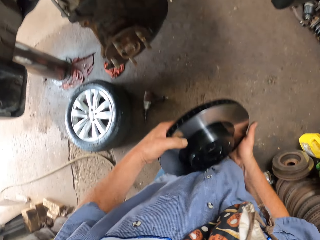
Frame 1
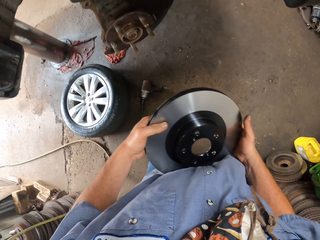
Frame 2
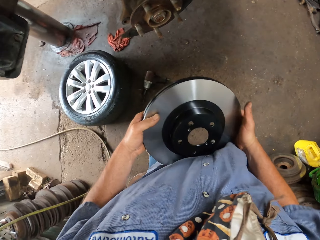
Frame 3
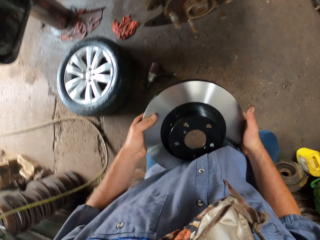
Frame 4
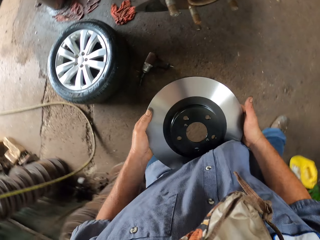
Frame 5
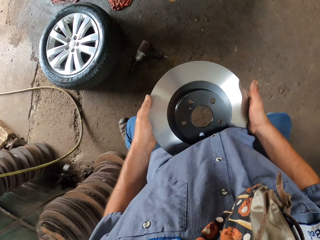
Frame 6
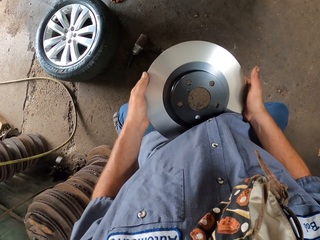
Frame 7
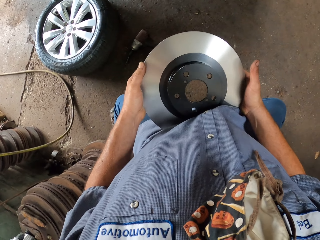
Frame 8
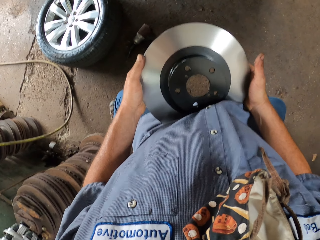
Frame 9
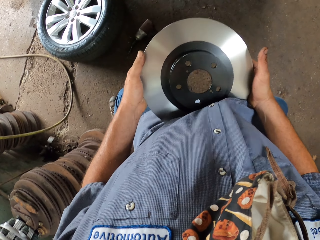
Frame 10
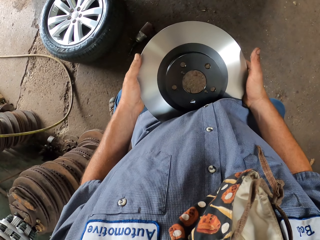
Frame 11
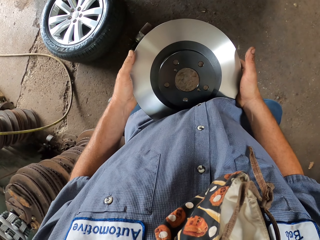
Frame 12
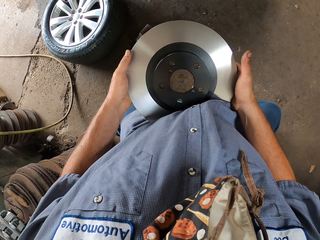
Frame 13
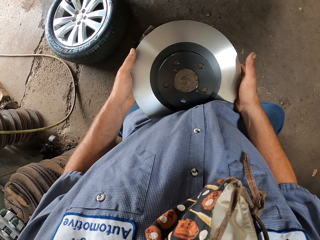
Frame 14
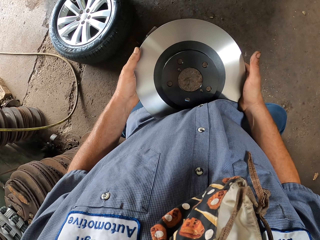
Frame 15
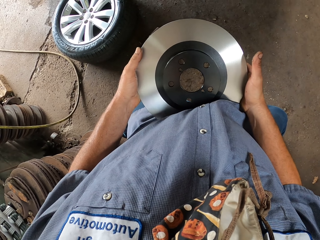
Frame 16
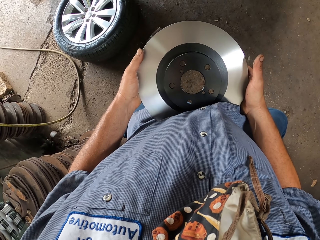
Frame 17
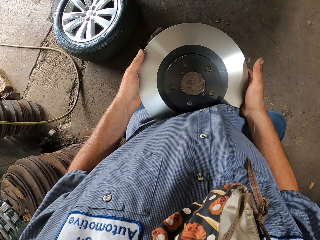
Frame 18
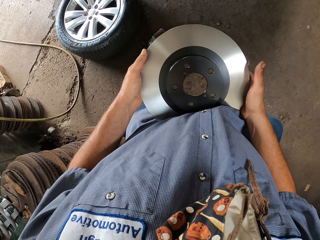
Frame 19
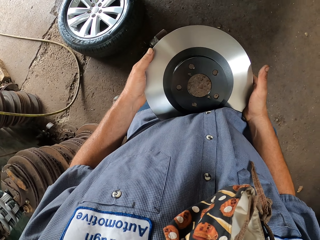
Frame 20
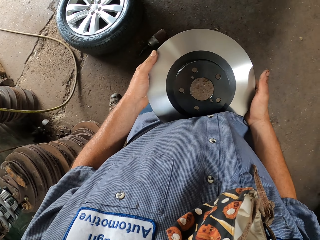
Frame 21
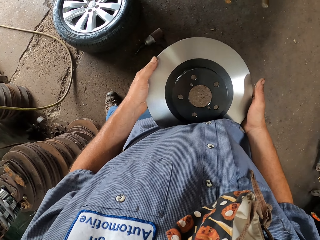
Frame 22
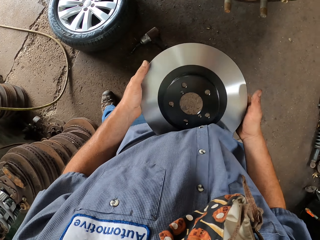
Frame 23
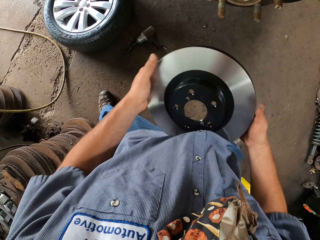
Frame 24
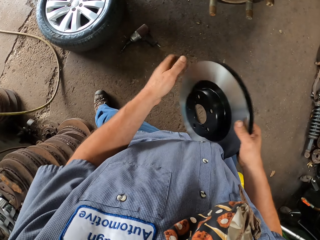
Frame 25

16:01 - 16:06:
The camera wearer holds the rim with both hands. They look at the rim plate. They look around.

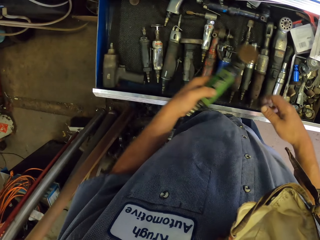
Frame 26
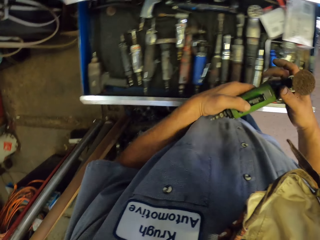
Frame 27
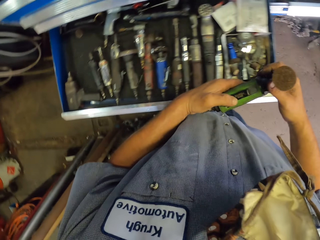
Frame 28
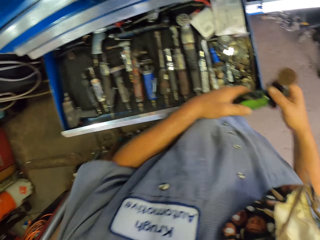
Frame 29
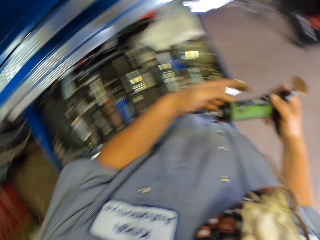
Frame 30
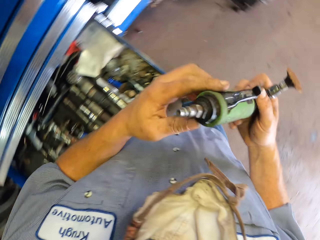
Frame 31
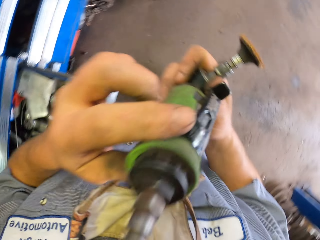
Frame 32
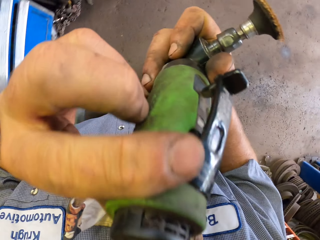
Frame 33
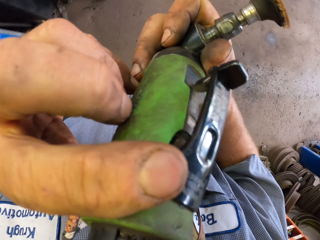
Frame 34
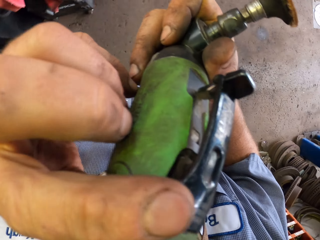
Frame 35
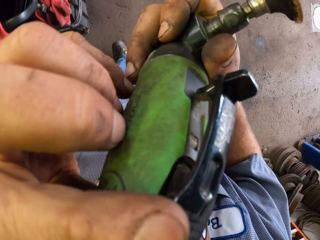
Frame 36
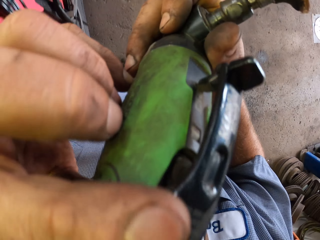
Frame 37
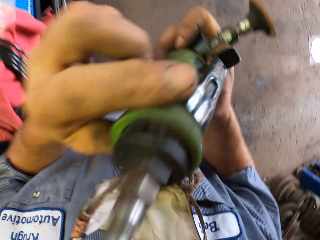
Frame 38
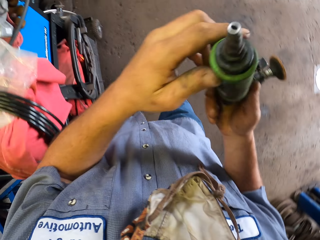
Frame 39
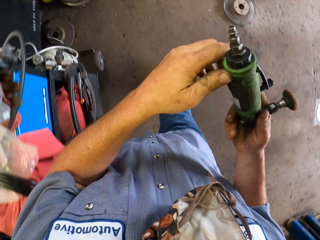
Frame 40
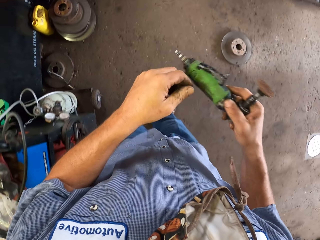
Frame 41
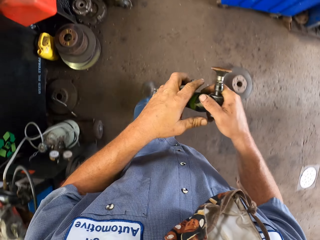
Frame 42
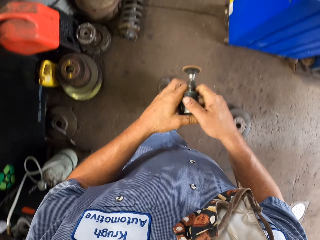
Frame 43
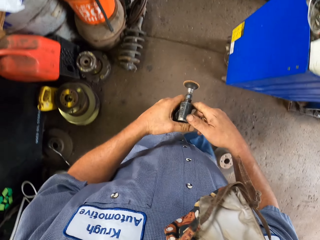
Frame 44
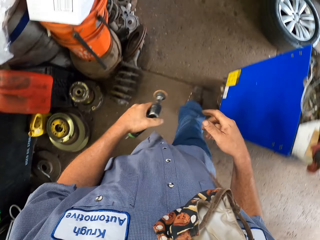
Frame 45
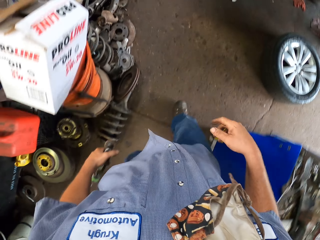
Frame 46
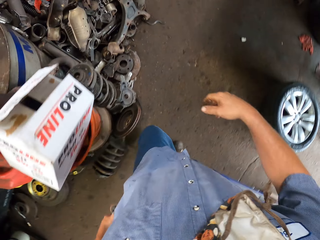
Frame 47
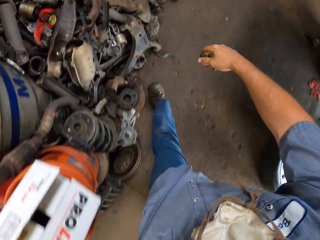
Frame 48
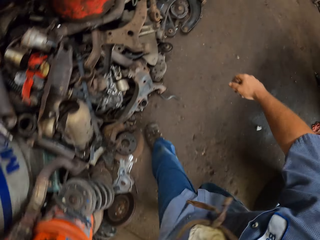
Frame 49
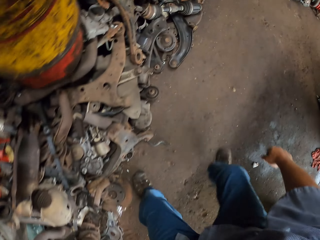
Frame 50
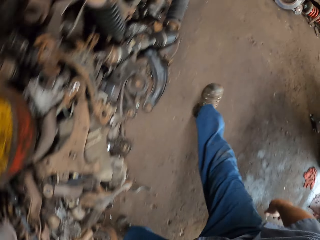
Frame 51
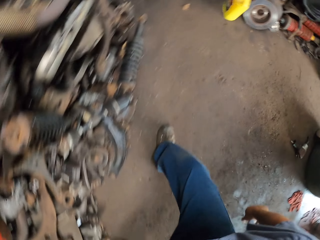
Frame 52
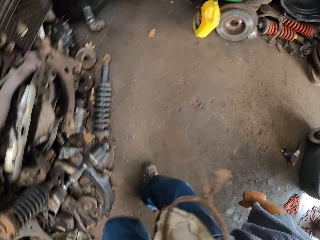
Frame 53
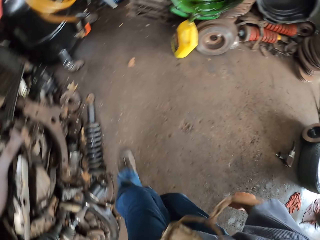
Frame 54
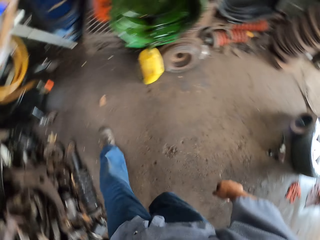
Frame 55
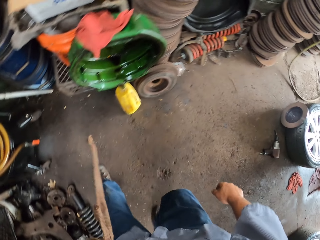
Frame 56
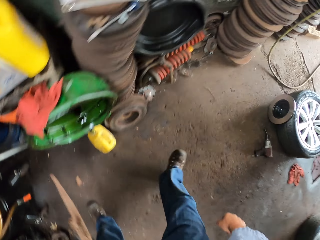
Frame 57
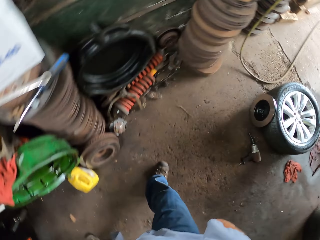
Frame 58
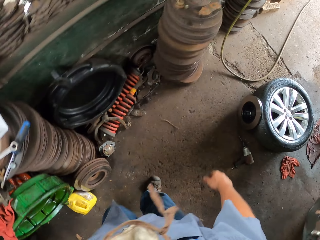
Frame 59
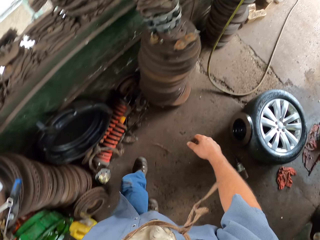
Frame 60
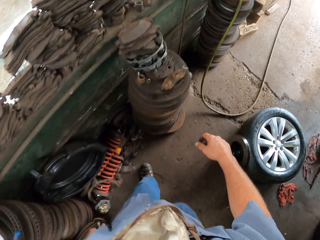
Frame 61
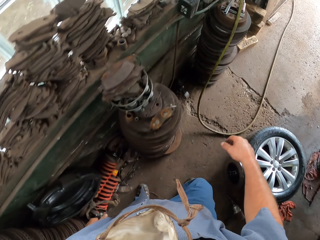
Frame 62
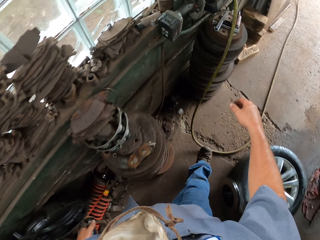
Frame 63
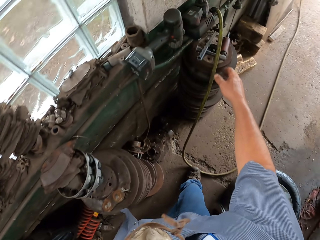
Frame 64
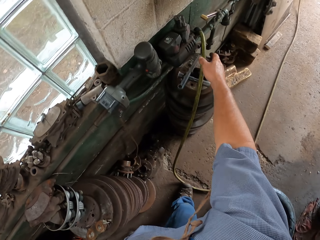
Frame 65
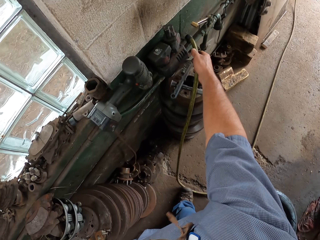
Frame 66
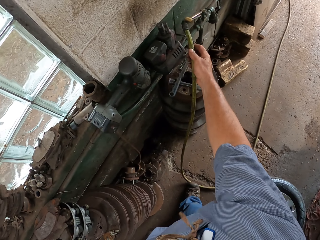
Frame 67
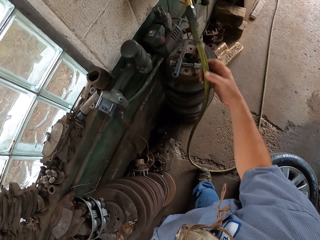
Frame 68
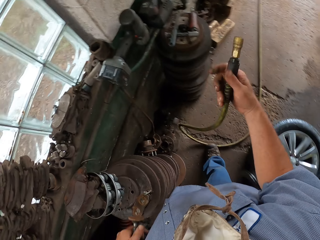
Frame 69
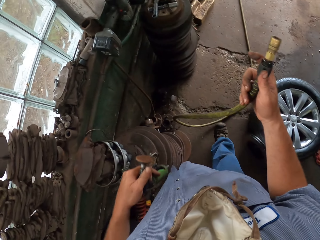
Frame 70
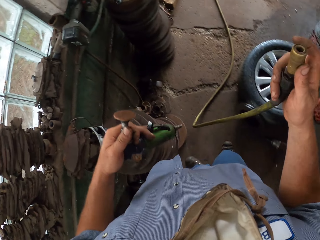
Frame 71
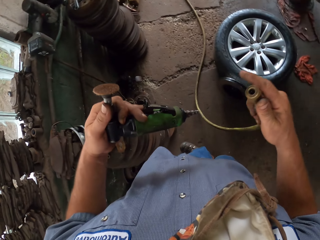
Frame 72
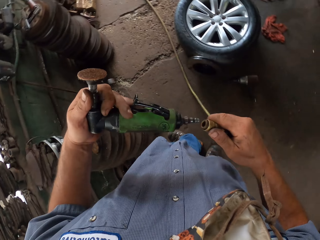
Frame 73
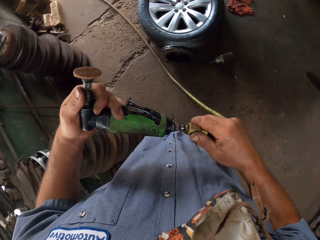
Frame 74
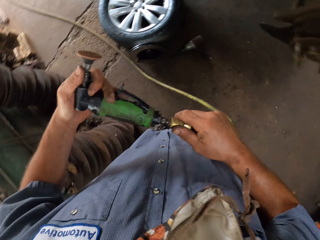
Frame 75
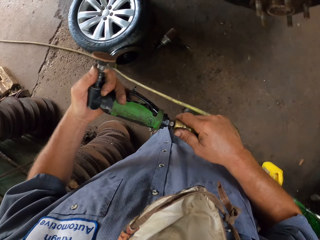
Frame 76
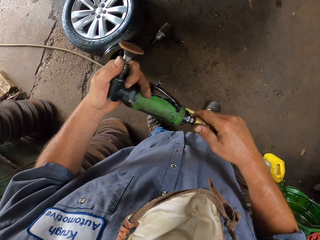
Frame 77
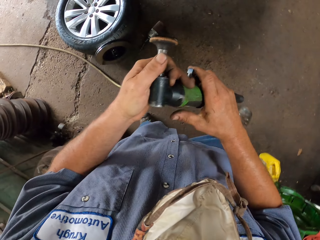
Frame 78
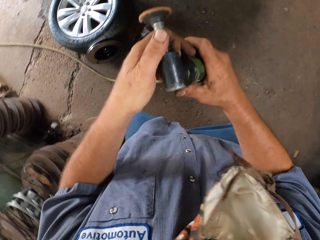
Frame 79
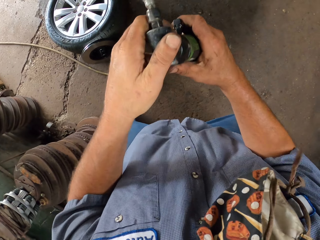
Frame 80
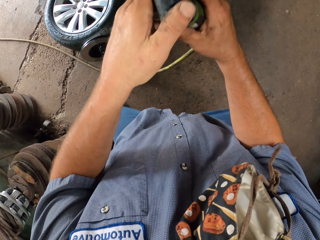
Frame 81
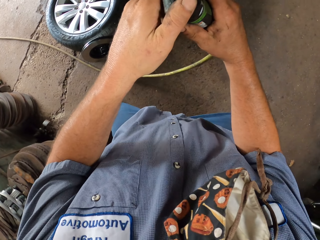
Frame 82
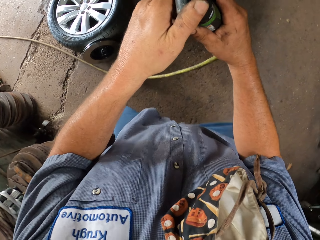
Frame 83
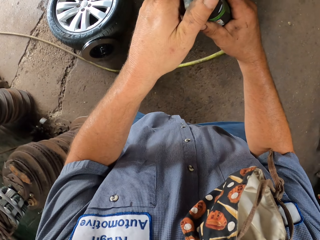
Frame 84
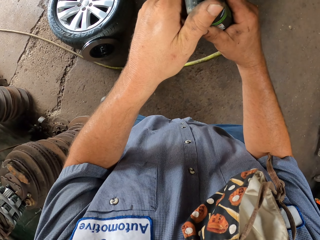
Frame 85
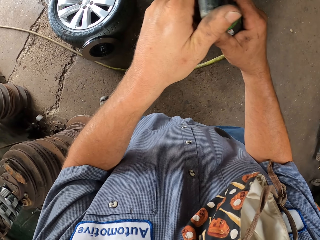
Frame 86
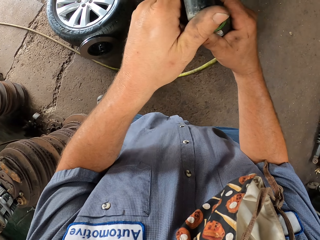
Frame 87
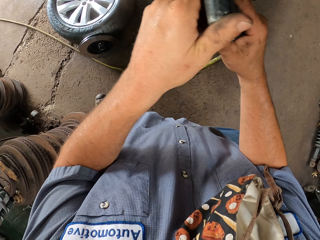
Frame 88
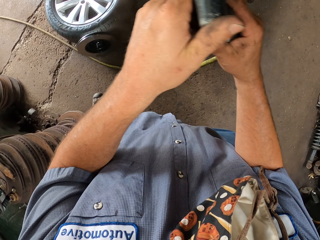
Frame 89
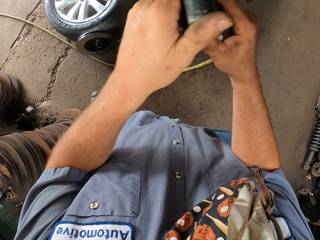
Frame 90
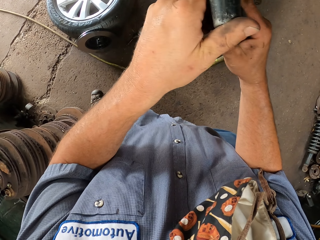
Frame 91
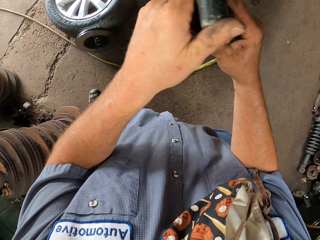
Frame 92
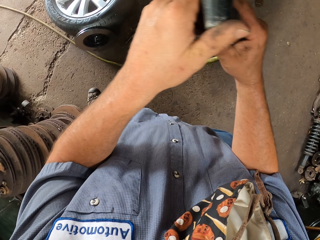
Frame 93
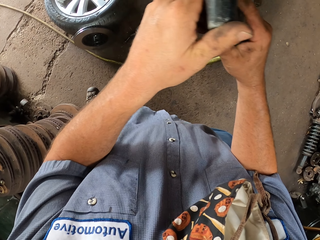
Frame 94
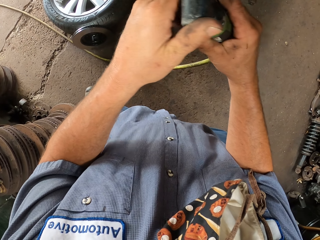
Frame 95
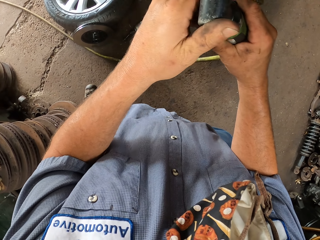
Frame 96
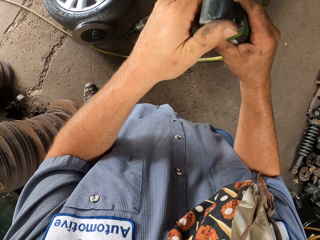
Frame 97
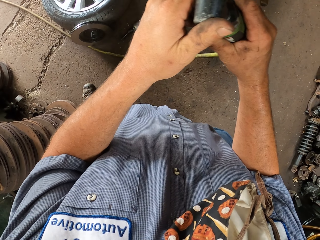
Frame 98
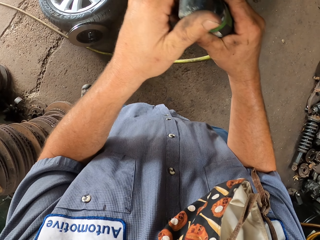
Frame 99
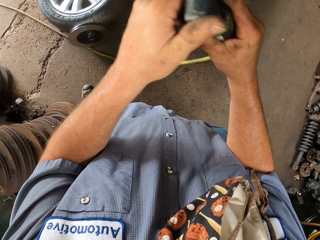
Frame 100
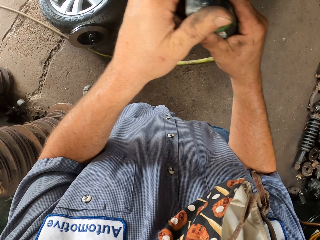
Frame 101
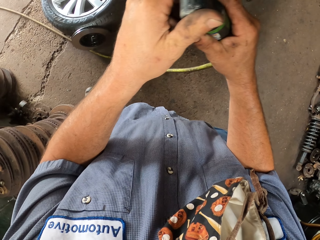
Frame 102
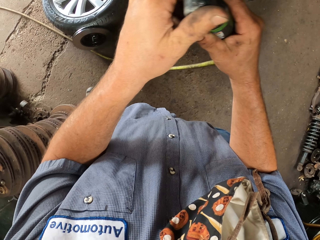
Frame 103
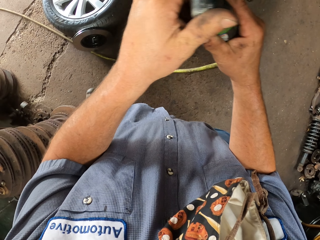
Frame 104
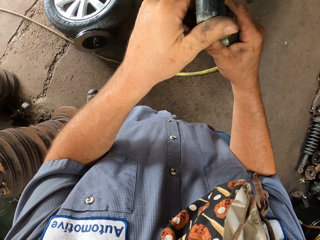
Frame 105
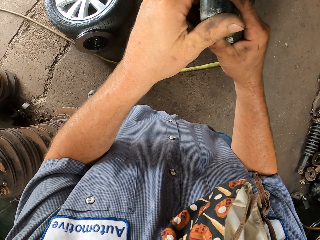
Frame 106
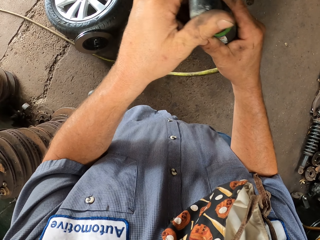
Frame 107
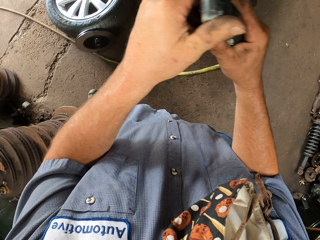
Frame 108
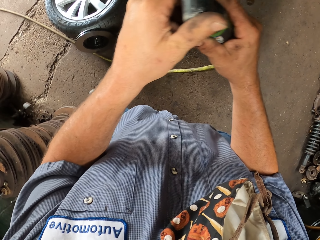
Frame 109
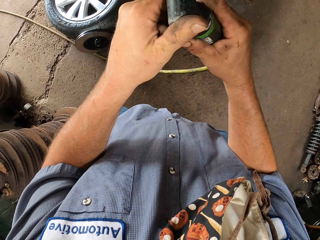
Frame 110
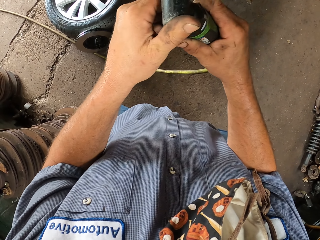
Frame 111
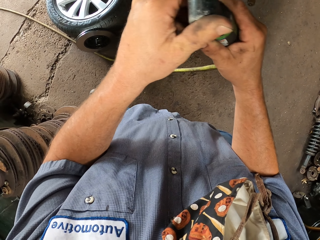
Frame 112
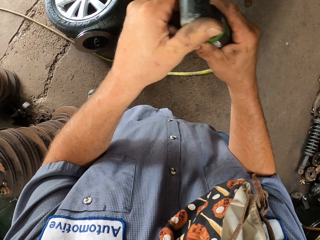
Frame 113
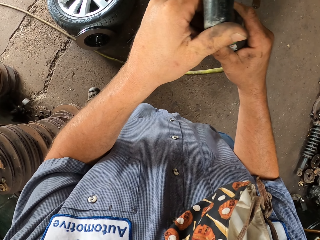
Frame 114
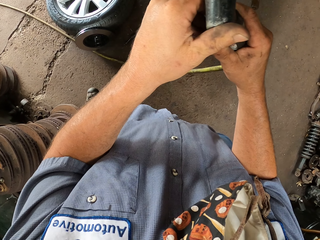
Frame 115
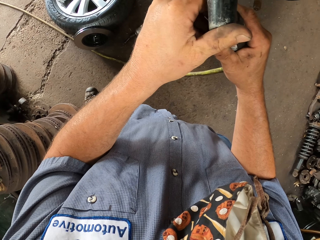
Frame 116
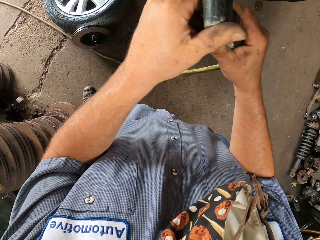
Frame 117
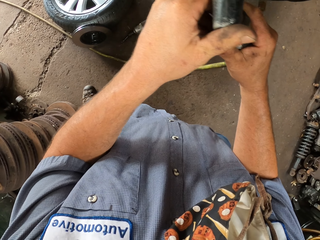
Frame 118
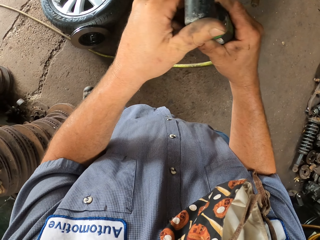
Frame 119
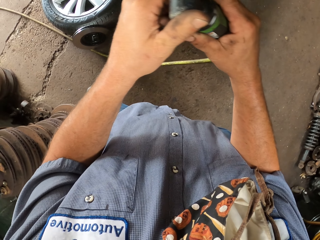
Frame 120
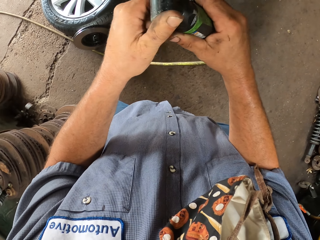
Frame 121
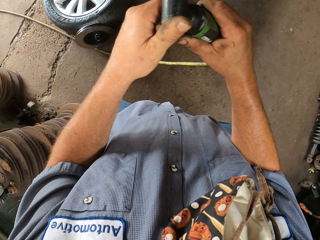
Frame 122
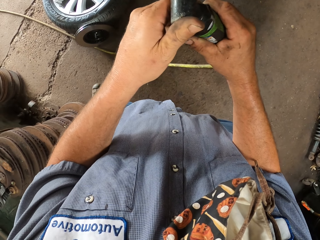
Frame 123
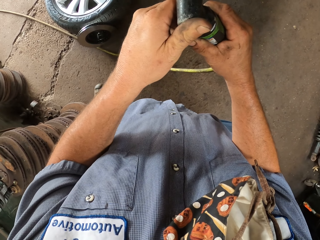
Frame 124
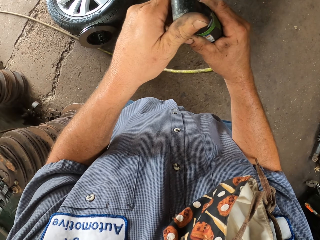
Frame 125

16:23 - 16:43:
The camera wearer picks up something with the left hand. They hold something with both hands. They lift the drill. They walk in the room. They walk ahead. They hold the pipe. They pick up the cable with the right hand. They fix the pipe in the drill. They plug in the cable to something. They look around. They hold something with both hands. They shake the pipe. They move around something with both hands. They do it again. They hold something with both hands.
